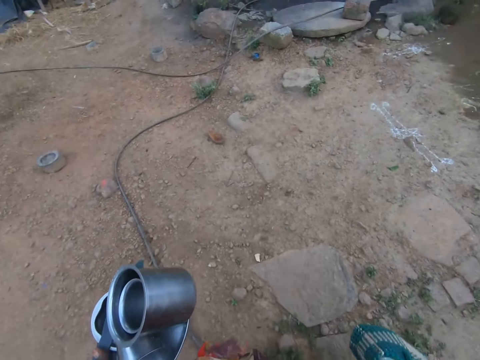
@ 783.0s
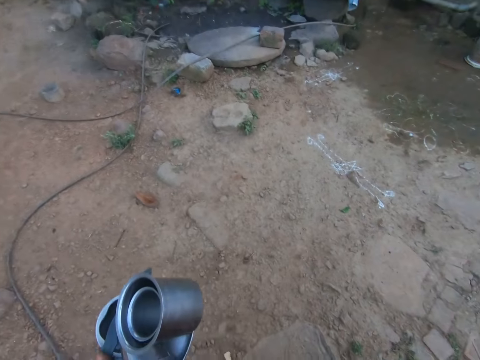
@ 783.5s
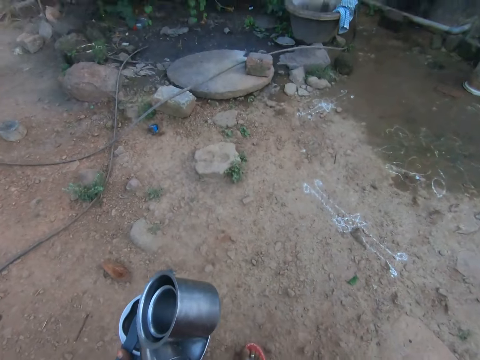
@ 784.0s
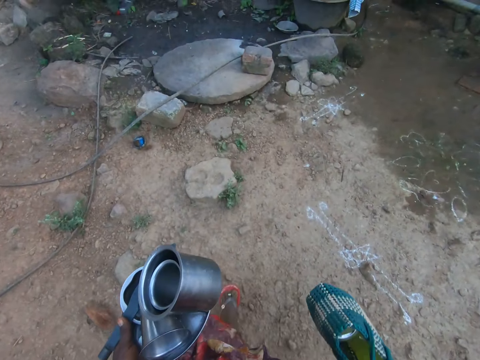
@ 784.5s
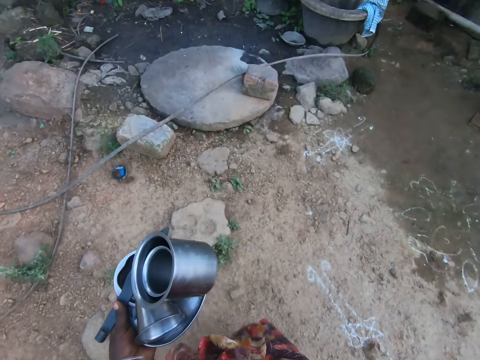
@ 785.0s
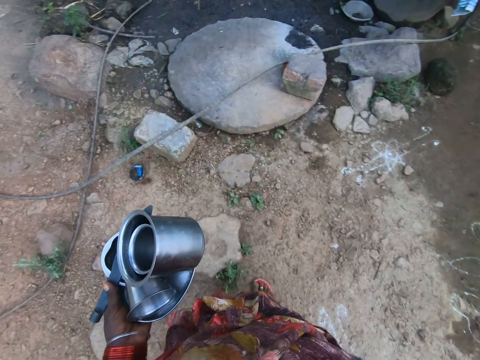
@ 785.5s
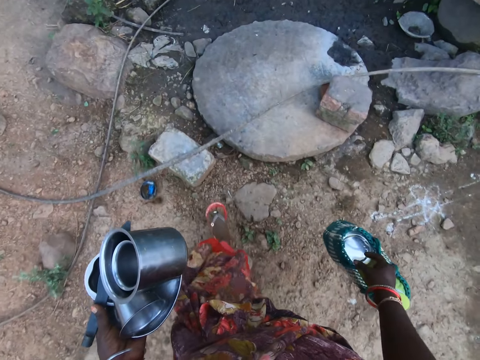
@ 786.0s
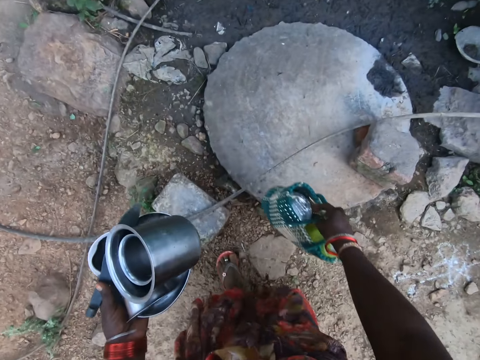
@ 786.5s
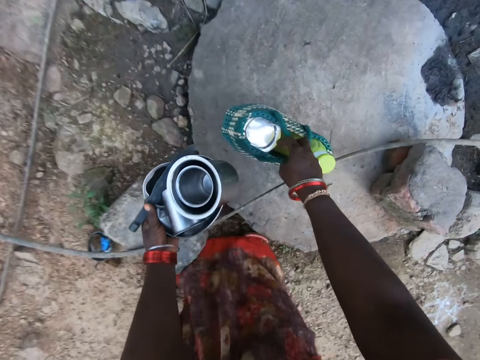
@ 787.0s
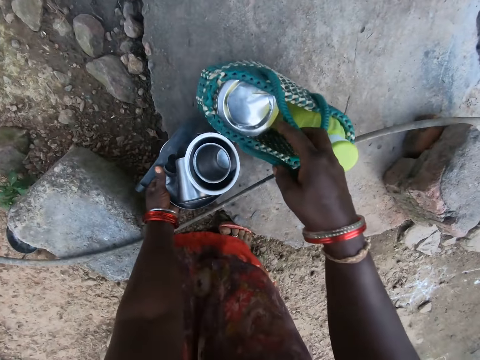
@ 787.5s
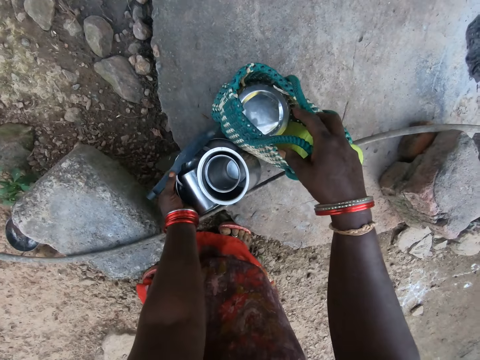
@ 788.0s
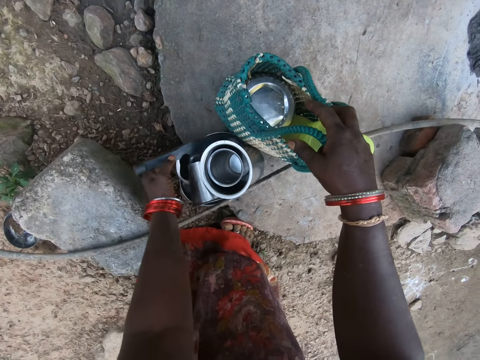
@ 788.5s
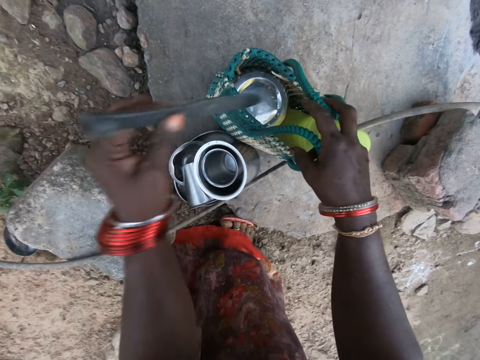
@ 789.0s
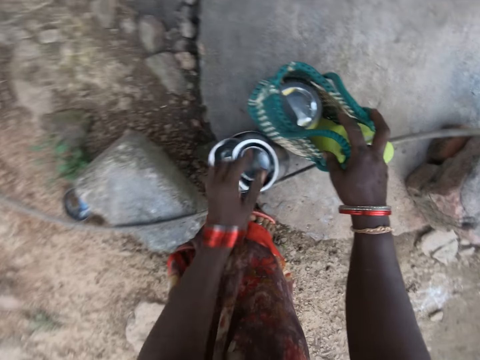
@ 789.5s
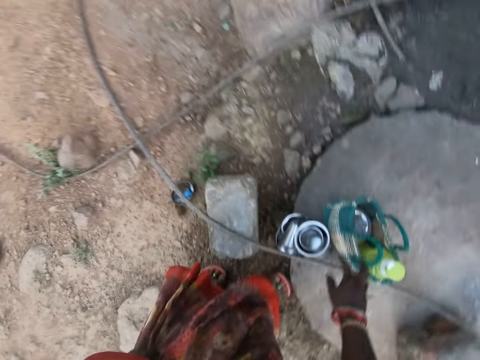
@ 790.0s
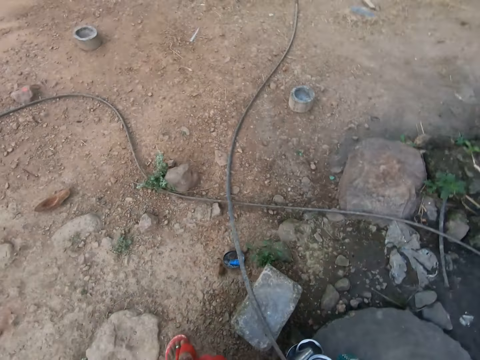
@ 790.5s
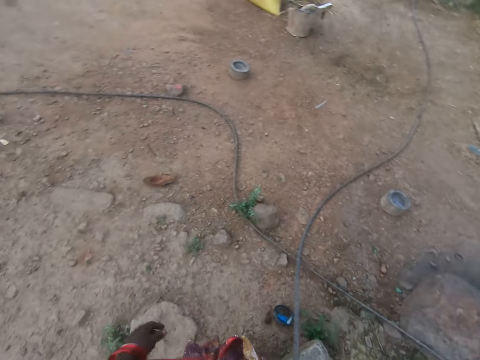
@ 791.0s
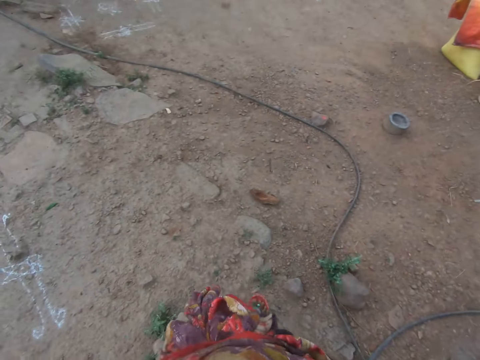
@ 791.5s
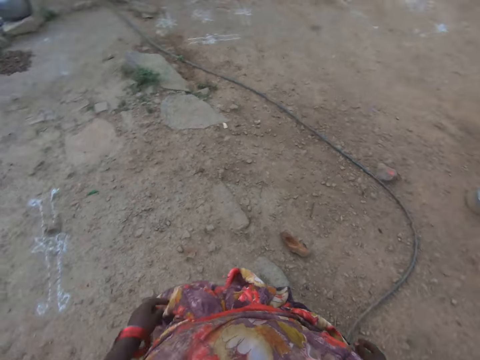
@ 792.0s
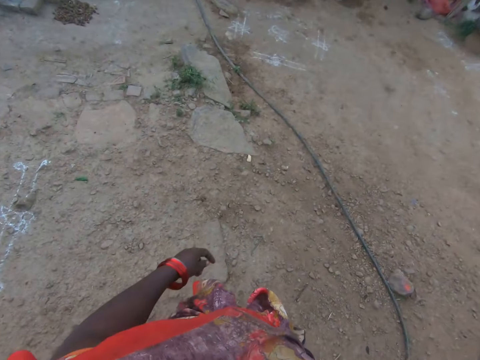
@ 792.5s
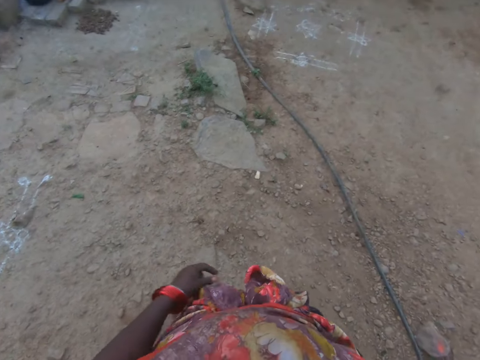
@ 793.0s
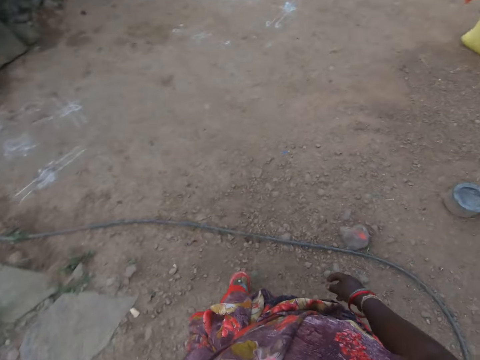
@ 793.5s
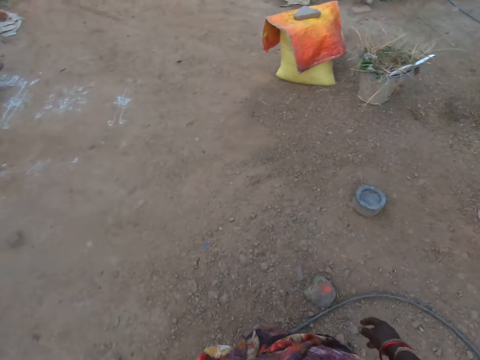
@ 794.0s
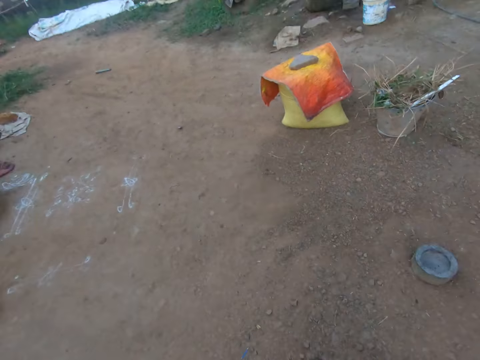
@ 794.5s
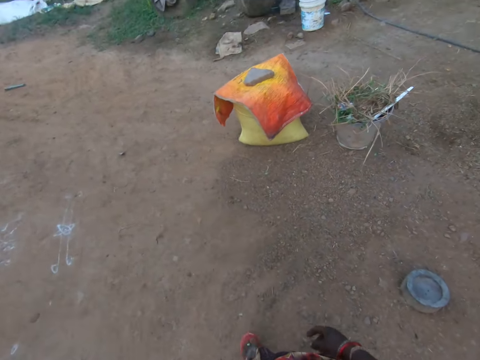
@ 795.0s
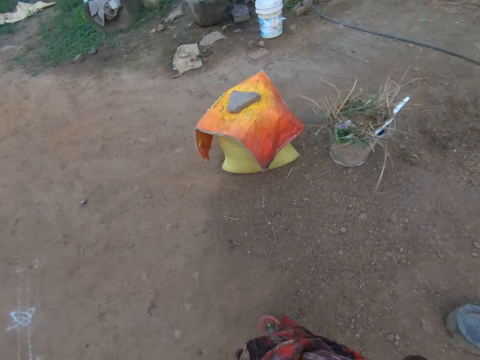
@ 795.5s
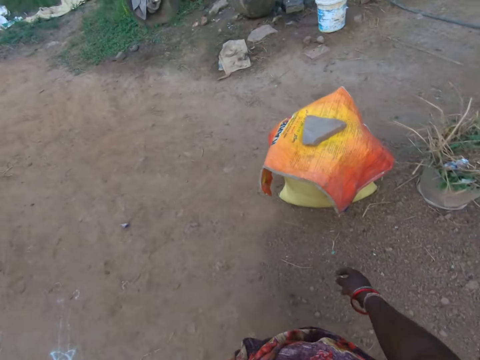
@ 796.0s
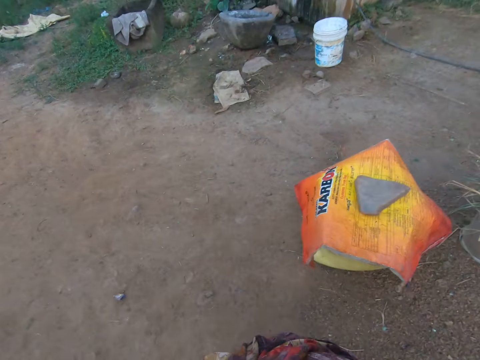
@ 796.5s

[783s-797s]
The camera wearer places the utensils and the basket on the stone. They drop the bowls on the floor. They hold the knife. They put the knife in the basket. They walk in the area.

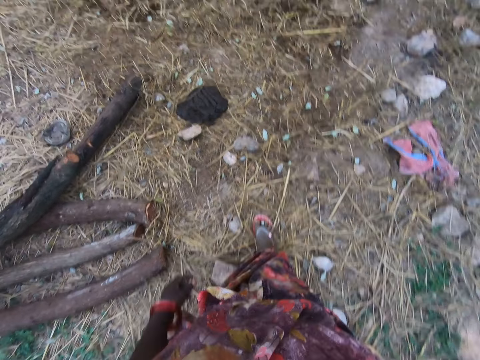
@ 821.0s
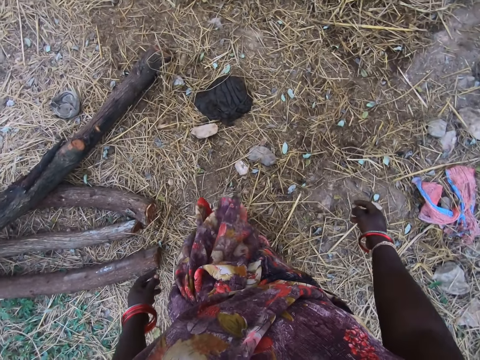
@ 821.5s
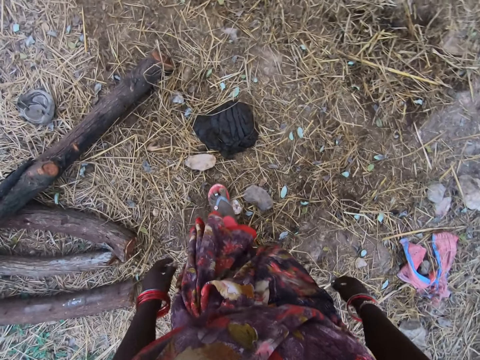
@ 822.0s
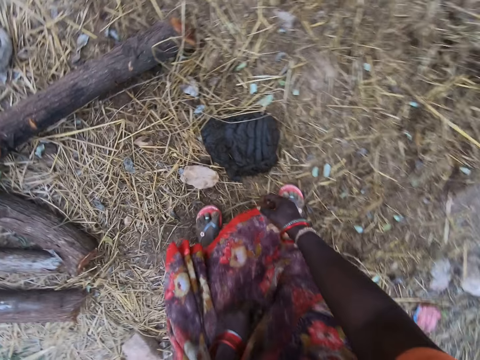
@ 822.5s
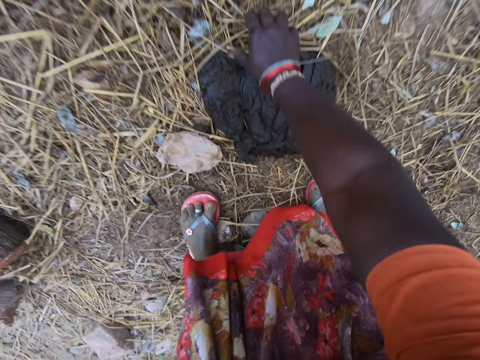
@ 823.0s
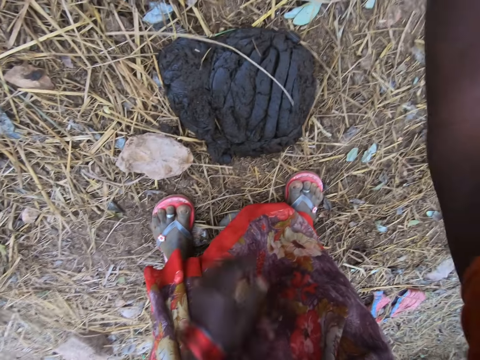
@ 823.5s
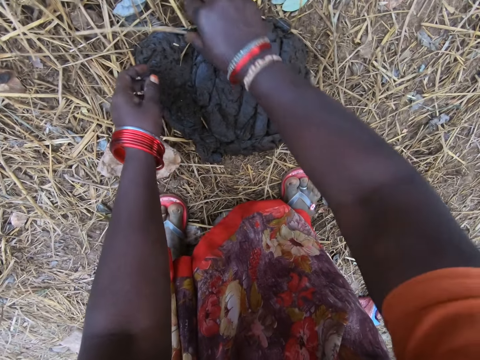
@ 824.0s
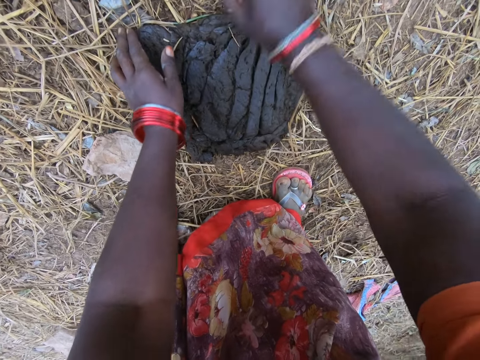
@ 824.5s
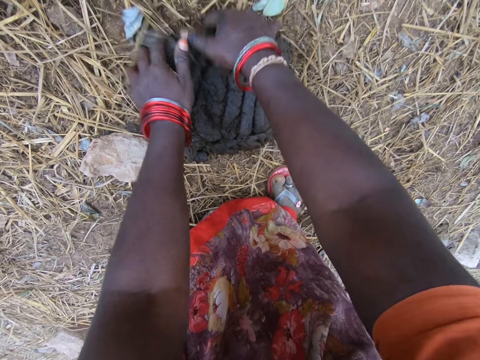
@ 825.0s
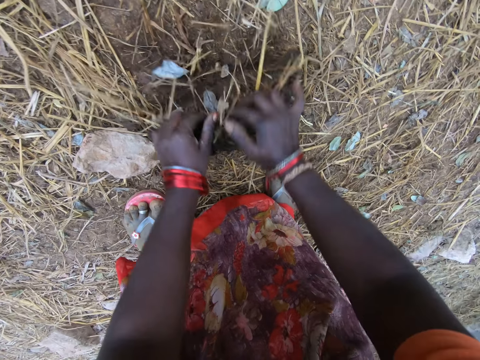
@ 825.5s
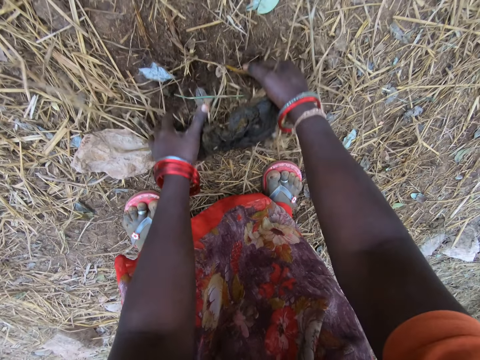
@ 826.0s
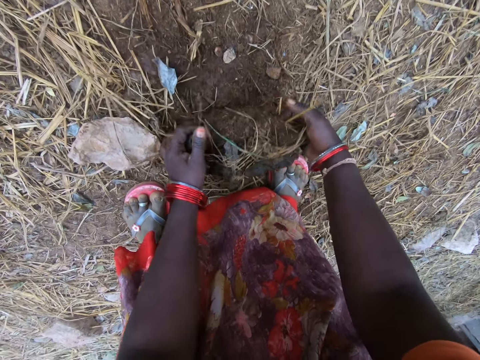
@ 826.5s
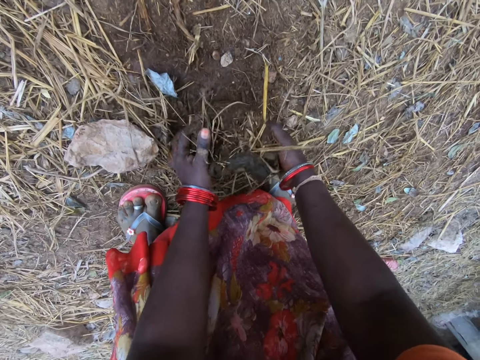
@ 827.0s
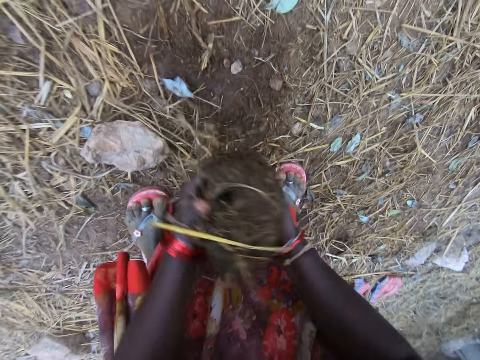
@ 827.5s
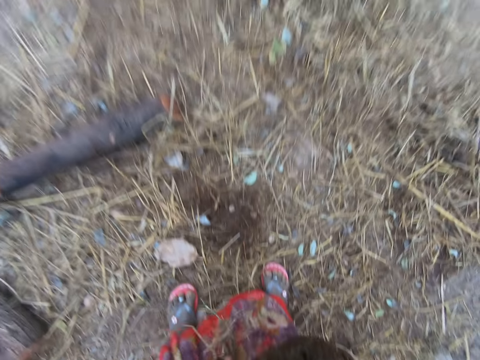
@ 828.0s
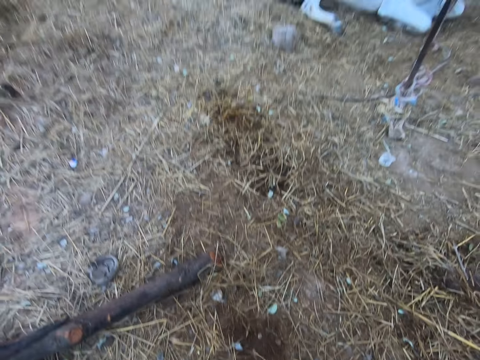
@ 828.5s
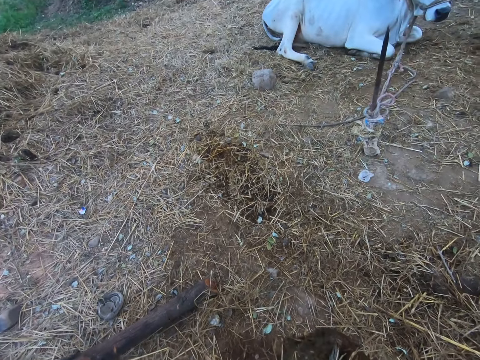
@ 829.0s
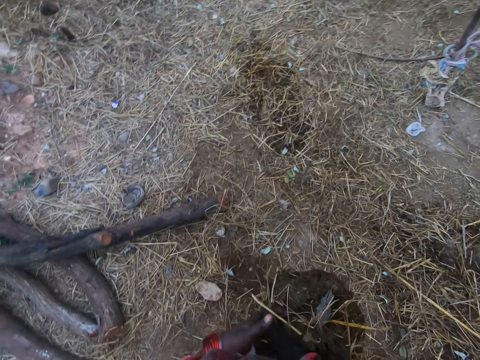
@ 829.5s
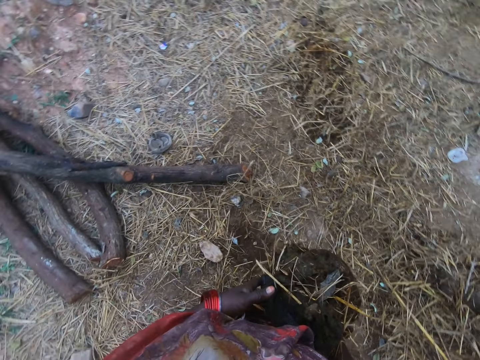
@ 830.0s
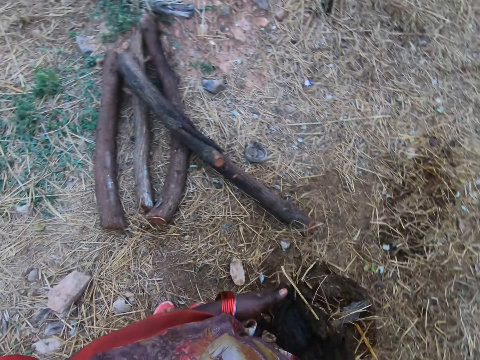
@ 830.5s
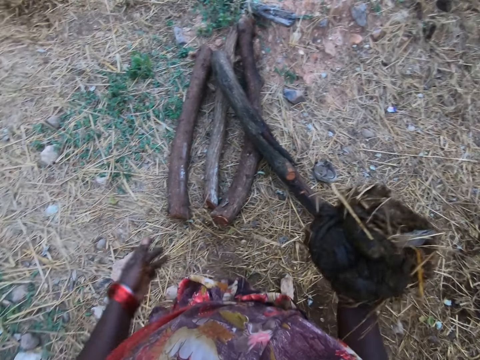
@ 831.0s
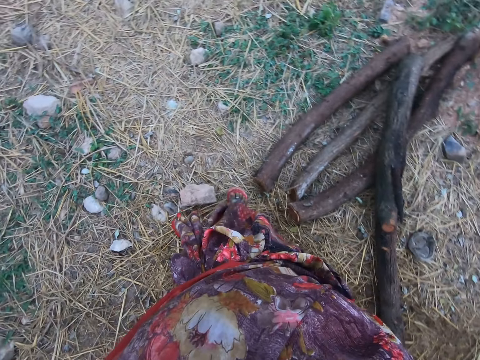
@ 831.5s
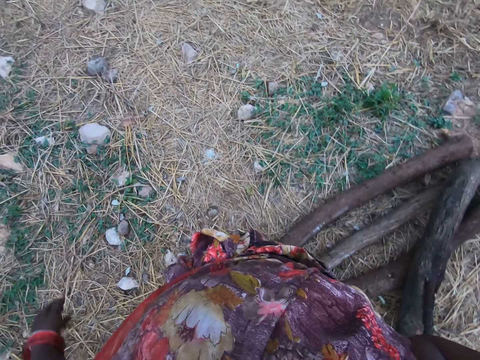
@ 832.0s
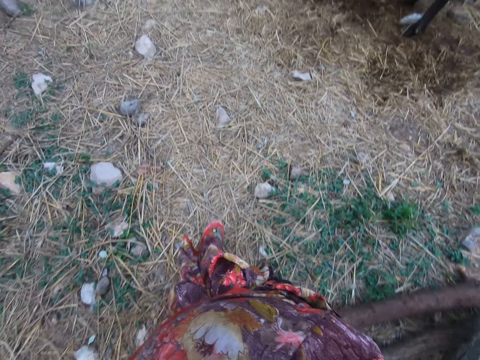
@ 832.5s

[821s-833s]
The camera wearer clears the surface of cow feces with her right hand. She holds the cow dung on the ground. She packs the cow feces from the floor with her hands. She picks the cow dung from the ground. She walks carrying the cow dung. She passes the cow feces to her right hand. She walks a bit.
